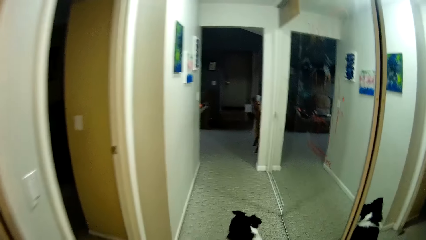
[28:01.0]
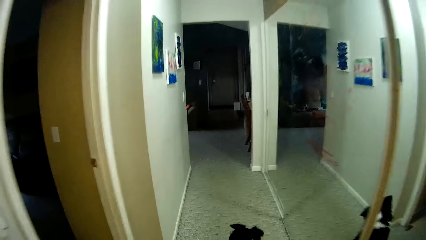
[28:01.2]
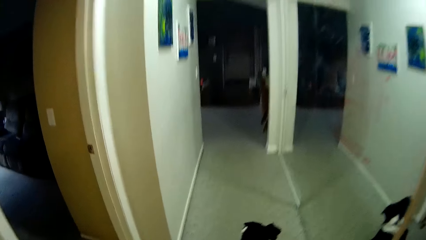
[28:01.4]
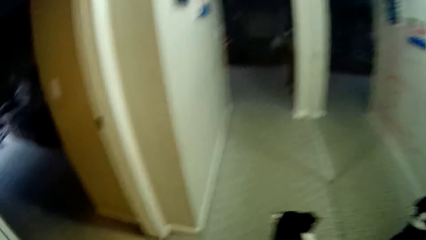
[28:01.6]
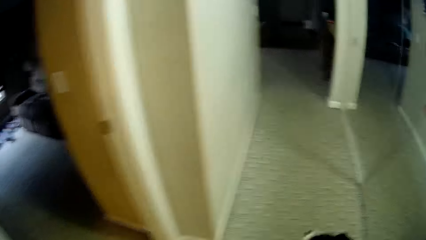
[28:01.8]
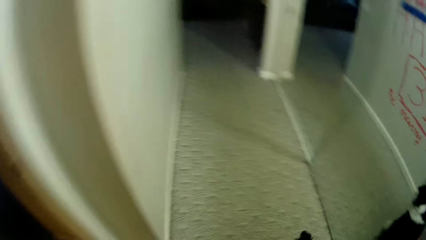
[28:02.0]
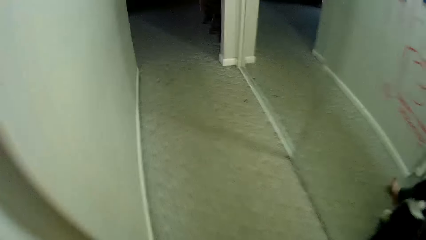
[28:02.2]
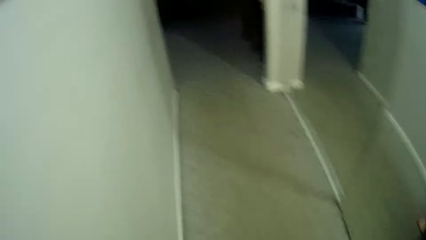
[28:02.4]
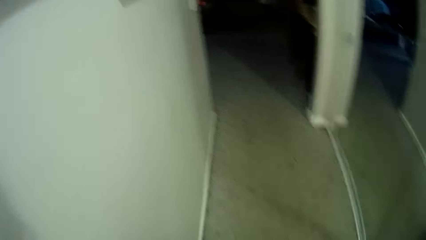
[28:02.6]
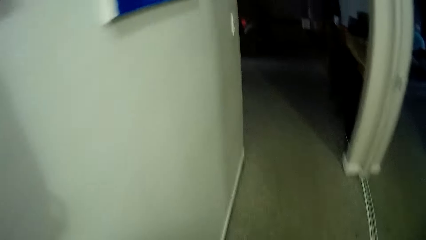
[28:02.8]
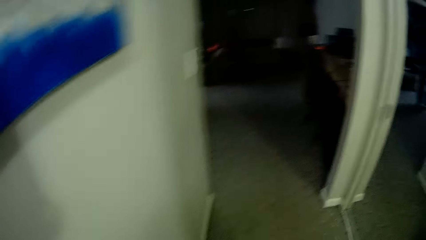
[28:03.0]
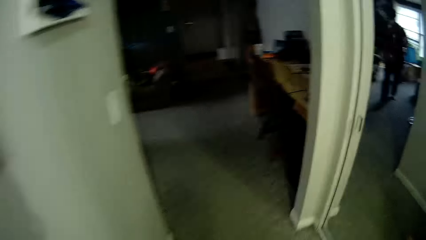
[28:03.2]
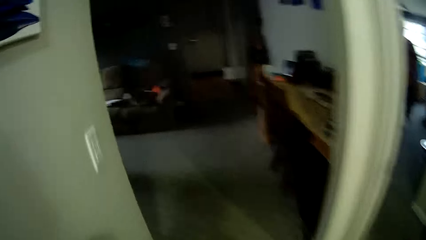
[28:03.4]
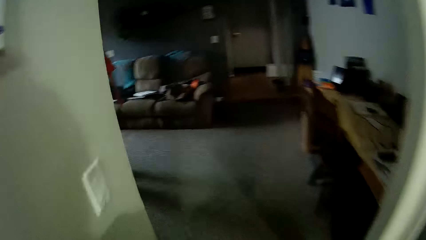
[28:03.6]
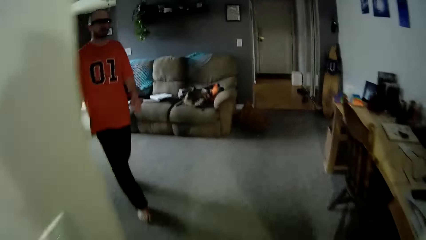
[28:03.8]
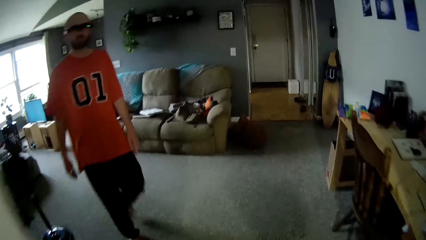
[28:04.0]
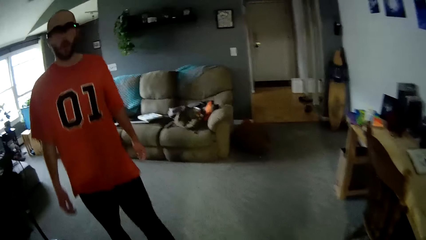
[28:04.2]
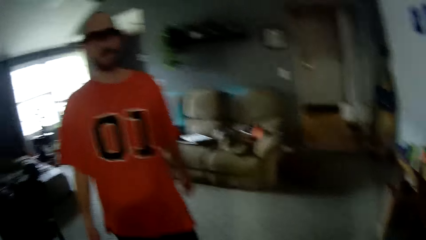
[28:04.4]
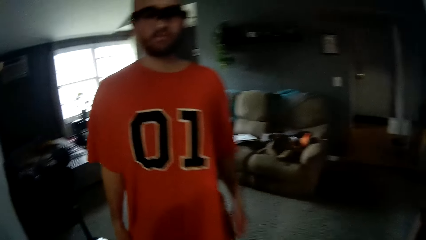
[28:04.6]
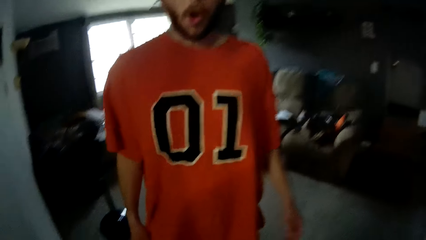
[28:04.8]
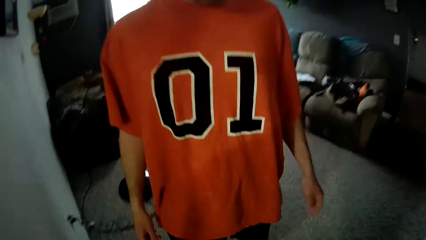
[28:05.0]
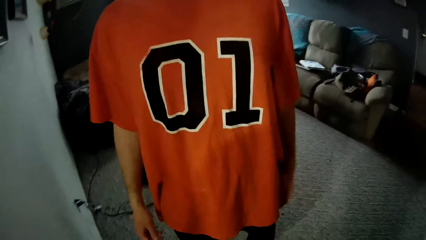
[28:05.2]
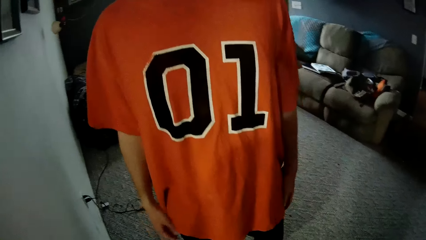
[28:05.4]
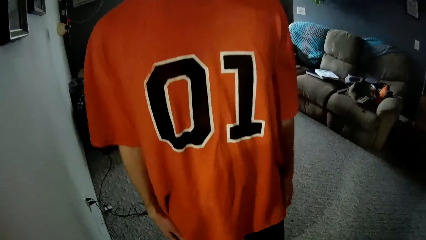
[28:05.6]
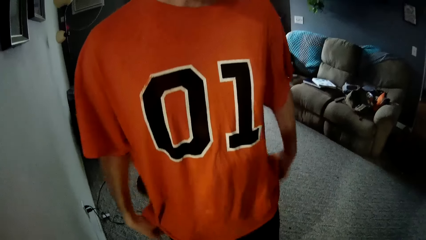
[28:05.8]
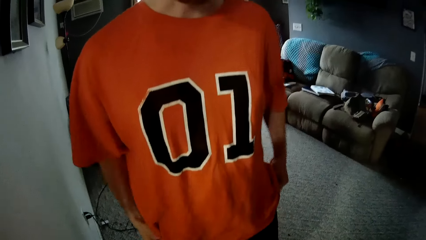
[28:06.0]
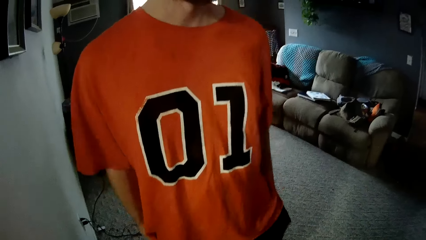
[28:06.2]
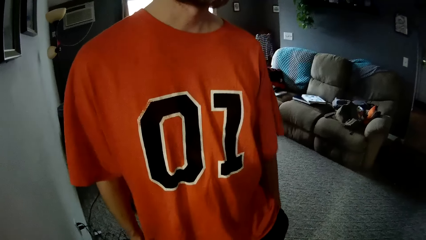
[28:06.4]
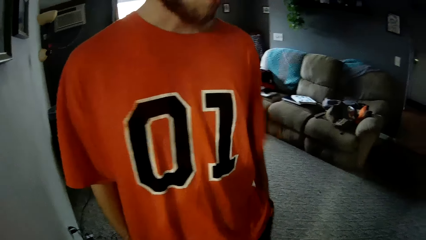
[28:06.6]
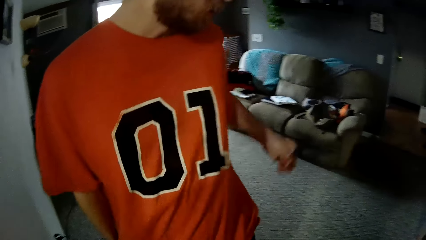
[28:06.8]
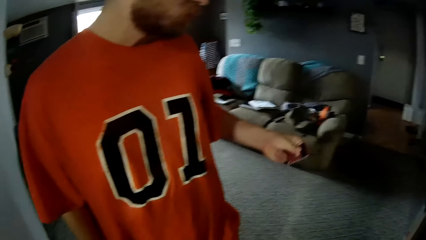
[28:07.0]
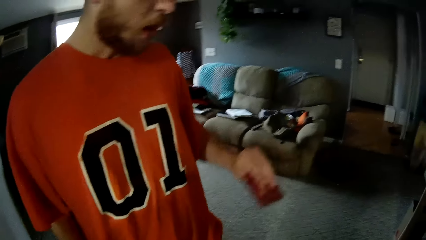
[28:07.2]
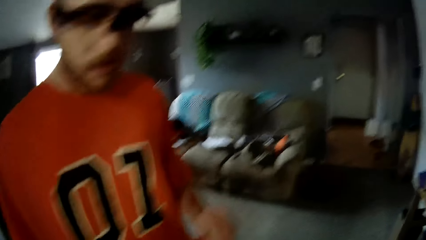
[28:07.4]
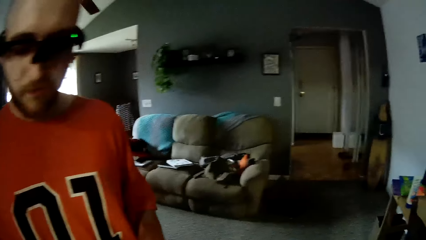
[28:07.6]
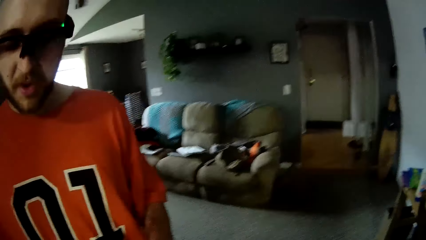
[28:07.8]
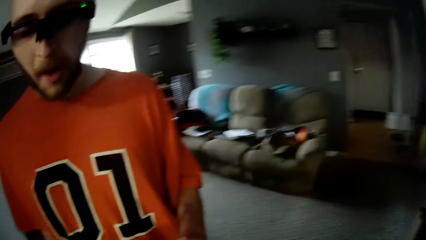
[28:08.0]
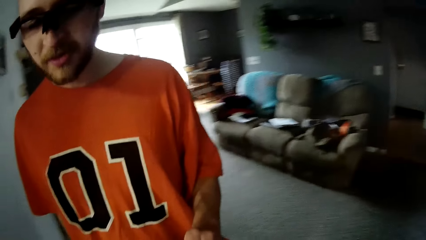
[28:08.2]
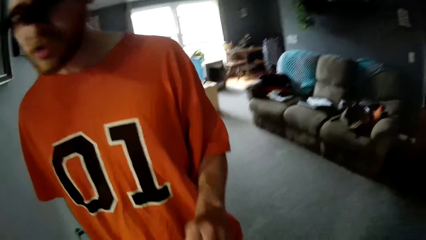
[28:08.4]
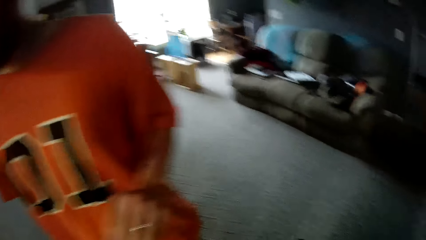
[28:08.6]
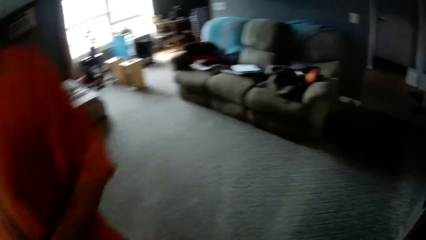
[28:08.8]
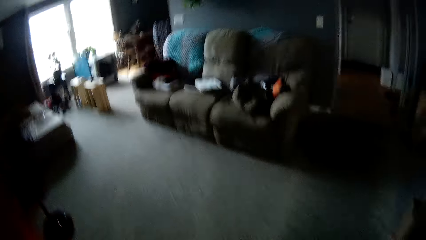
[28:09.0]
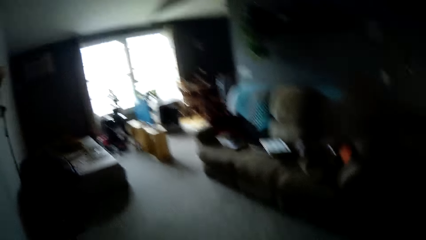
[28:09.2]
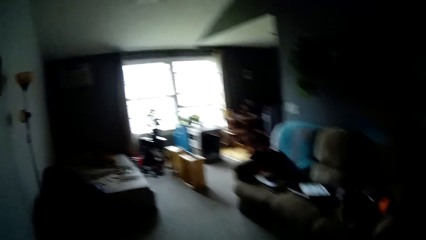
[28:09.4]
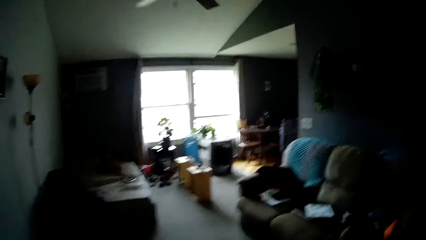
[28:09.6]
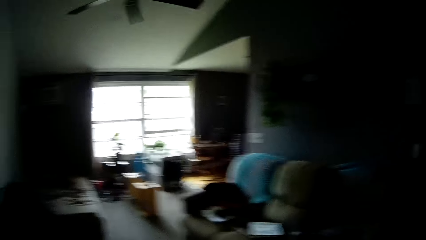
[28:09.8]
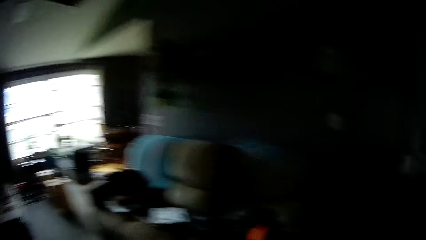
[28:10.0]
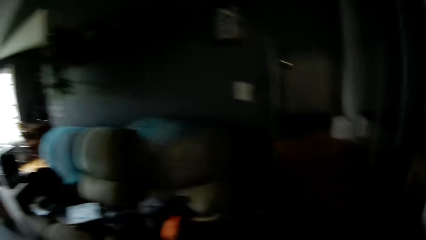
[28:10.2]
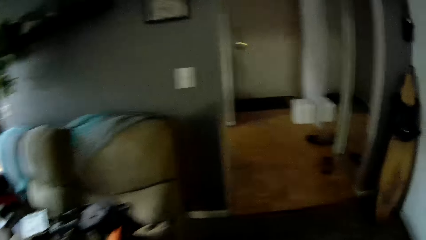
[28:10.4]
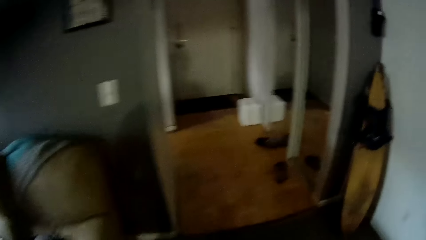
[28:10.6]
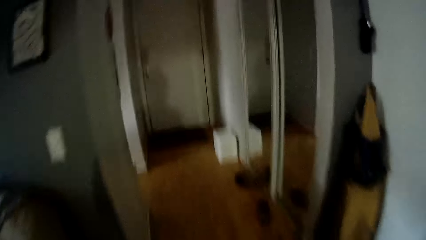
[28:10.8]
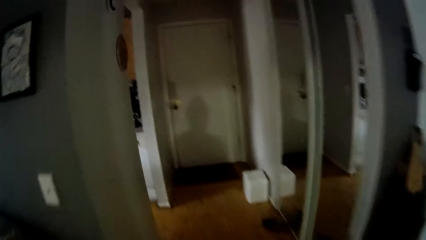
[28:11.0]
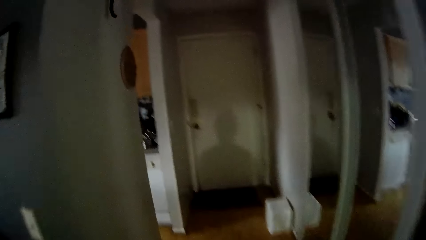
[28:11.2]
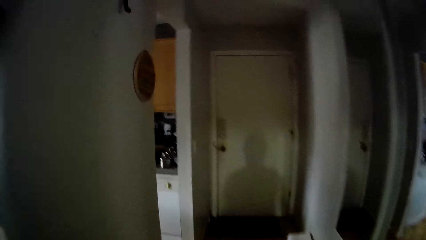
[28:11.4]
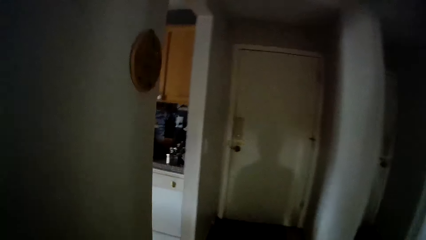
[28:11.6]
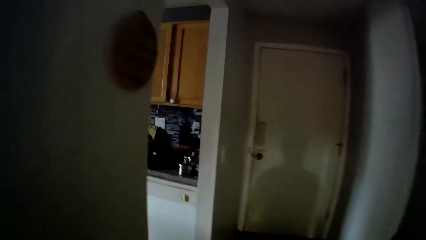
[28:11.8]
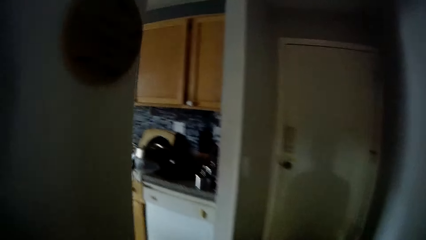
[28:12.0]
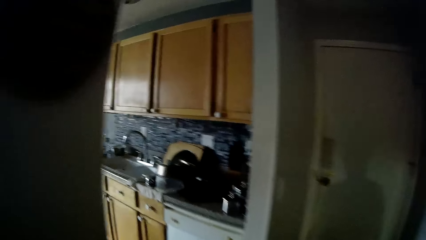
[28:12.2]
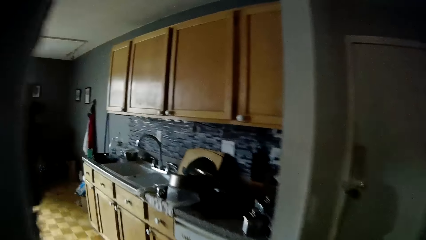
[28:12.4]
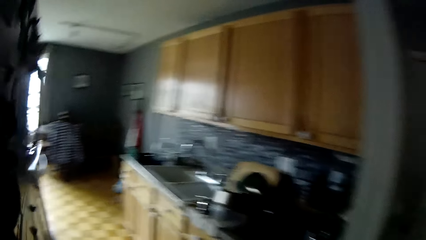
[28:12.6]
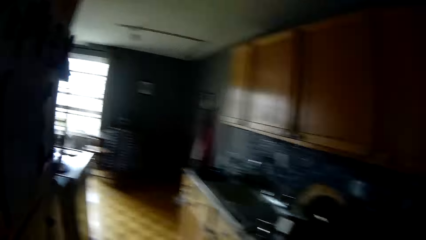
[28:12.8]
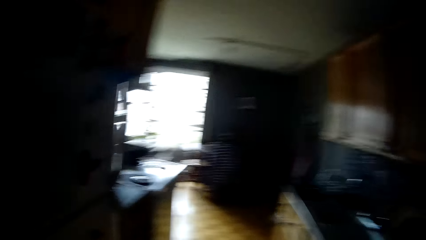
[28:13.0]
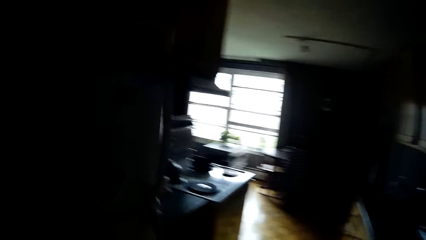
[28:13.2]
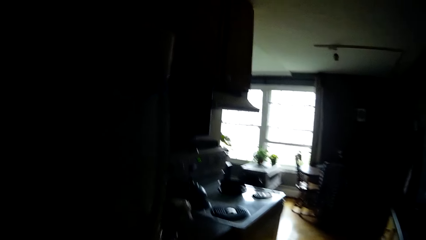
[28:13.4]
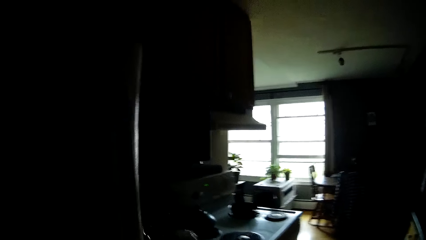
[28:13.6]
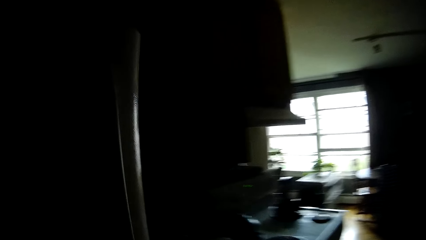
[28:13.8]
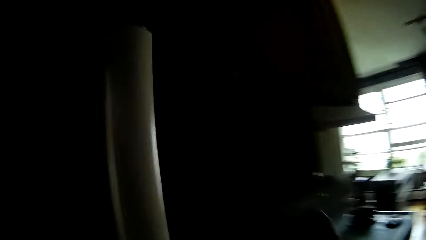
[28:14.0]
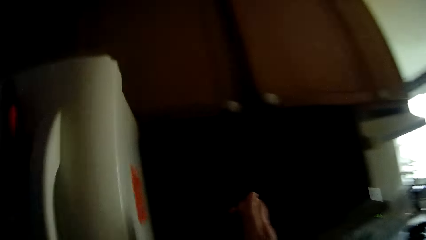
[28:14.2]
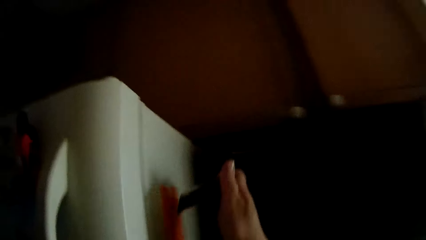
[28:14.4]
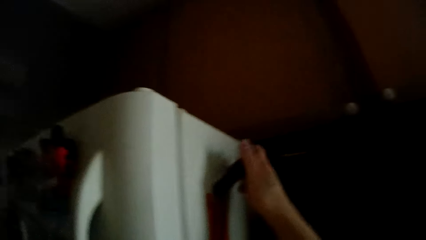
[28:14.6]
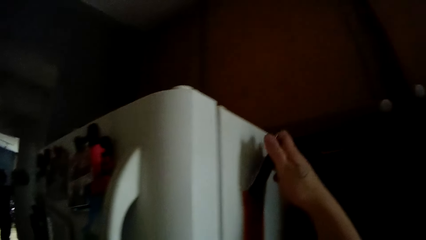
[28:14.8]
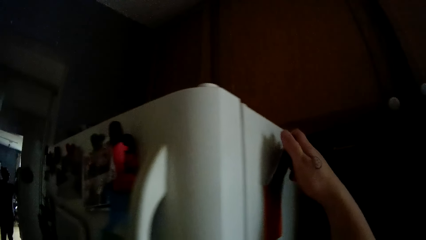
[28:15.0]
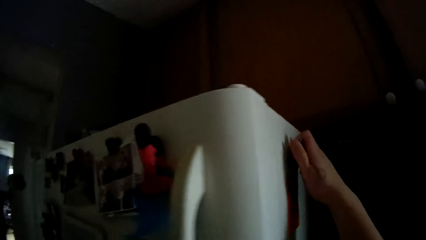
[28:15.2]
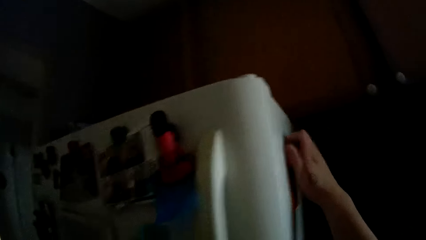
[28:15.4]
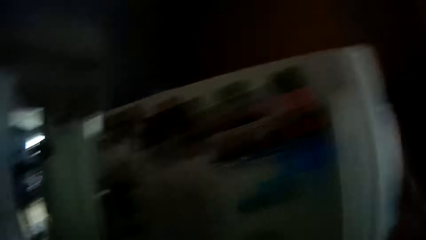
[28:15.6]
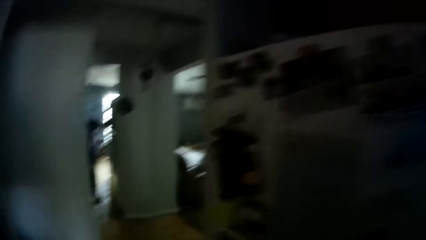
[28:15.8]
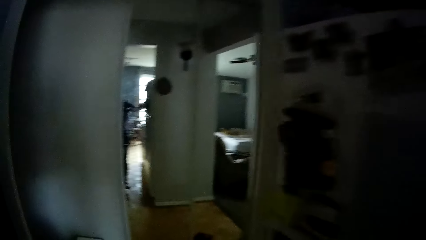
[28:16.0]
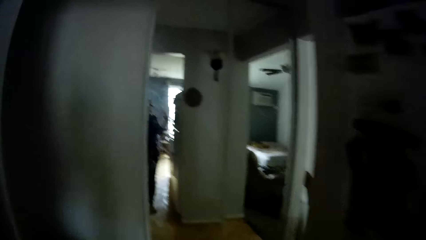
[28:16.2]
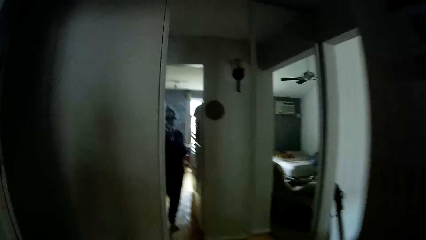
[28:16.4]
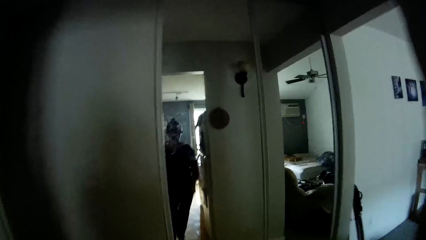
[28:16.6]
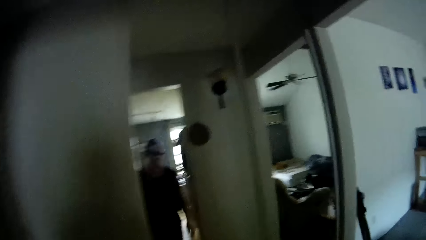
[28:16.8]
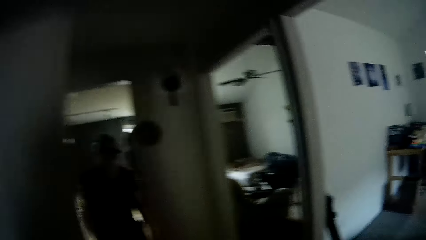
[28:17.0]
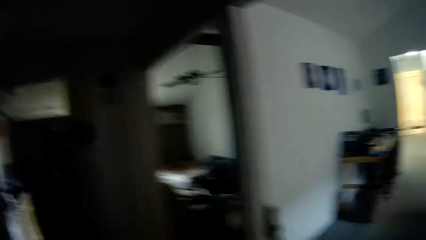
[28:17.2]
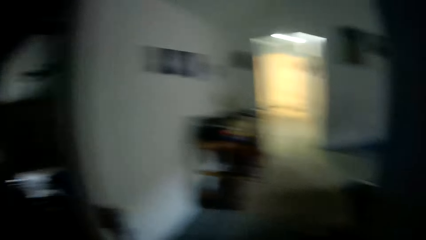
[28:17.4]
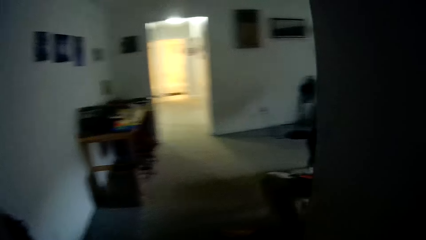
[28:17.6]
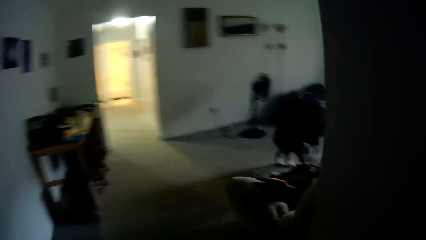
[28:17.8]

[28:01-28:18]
The camera wearer moves into the living room. A man moves towards the camera wearer. The camera wearer interacts with the man. The man dips his hands into his pockets and brings a credit card out of his left pocket. The camera wearer removes a card from his pocket. The man passes the card to the camera wearer with his left hand. The camera wearer moves to the kitchen. She places the card on a fridge with her left hand.
